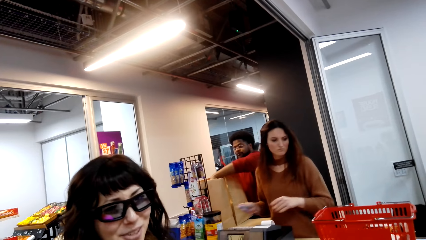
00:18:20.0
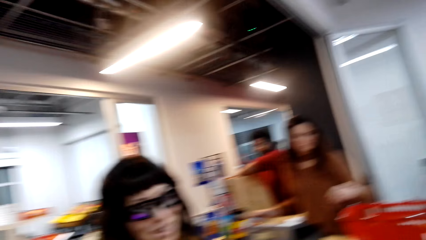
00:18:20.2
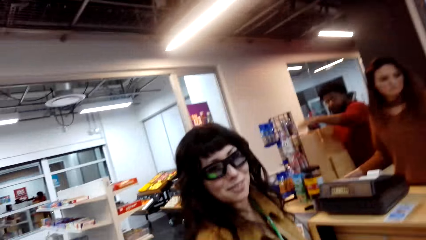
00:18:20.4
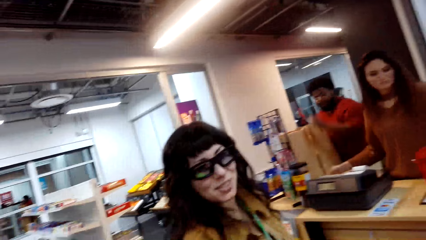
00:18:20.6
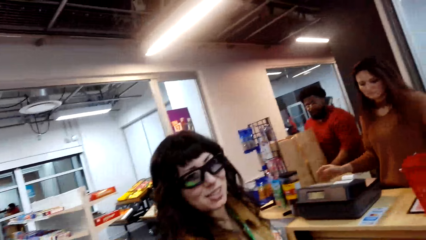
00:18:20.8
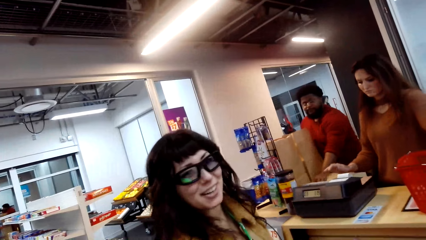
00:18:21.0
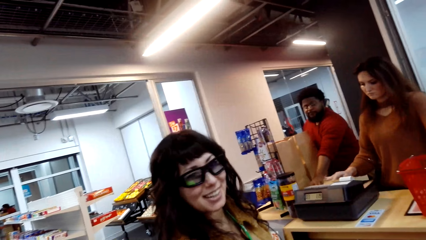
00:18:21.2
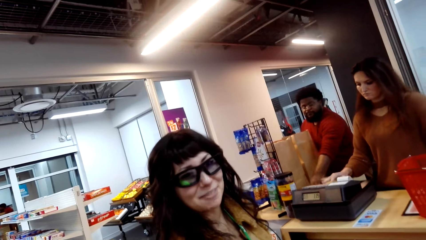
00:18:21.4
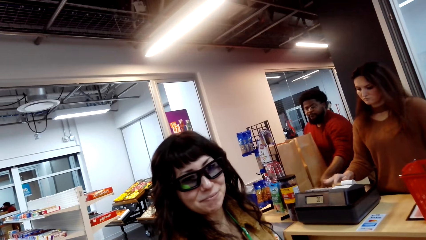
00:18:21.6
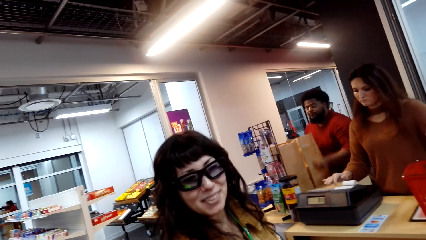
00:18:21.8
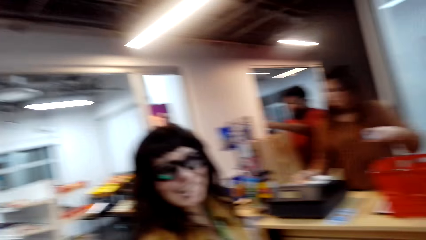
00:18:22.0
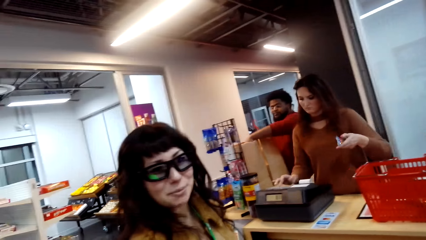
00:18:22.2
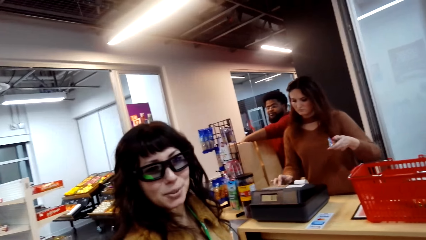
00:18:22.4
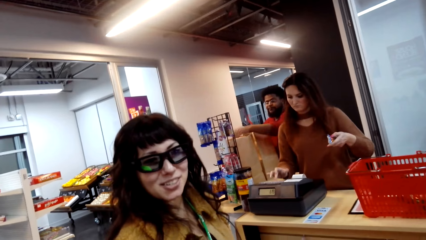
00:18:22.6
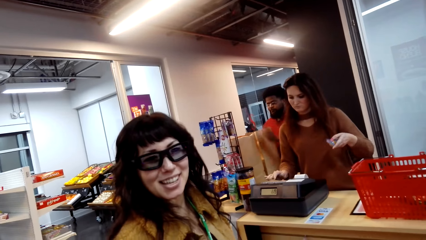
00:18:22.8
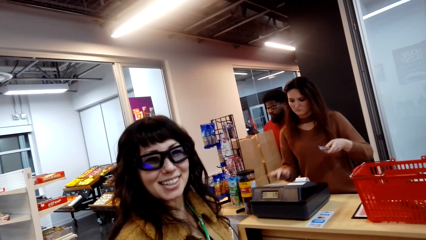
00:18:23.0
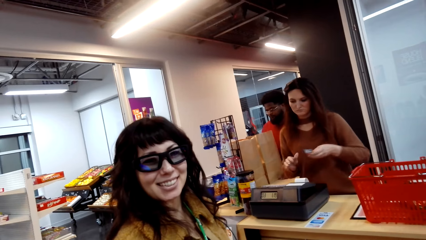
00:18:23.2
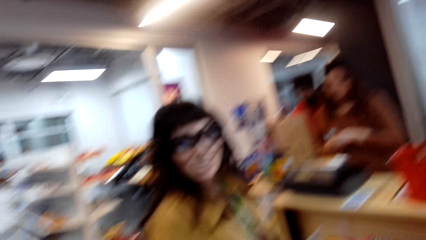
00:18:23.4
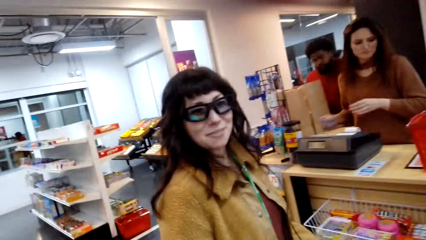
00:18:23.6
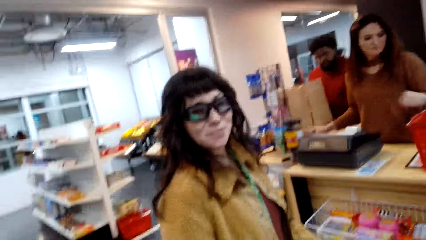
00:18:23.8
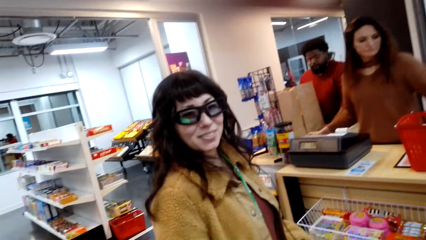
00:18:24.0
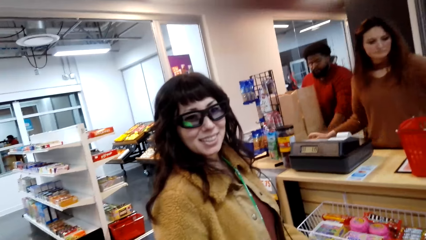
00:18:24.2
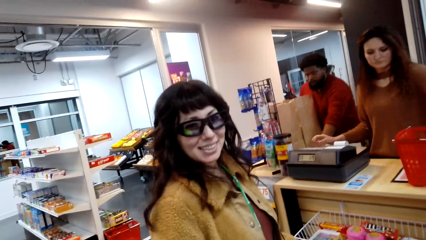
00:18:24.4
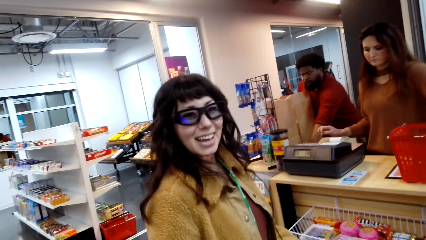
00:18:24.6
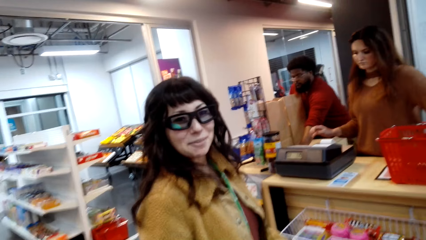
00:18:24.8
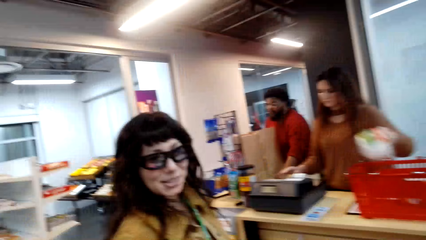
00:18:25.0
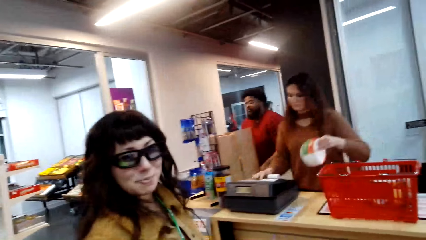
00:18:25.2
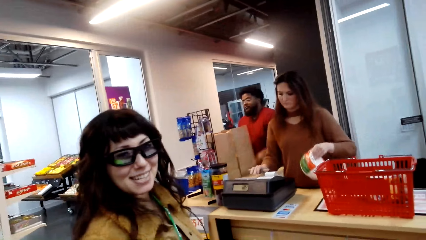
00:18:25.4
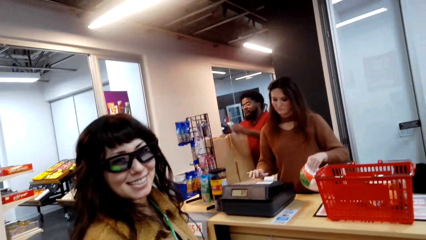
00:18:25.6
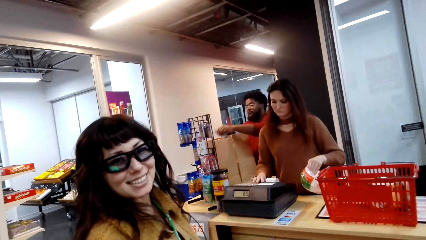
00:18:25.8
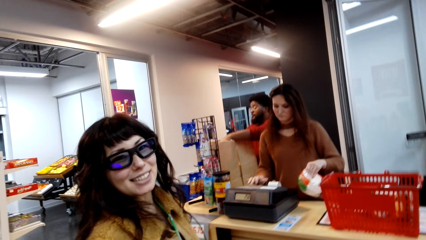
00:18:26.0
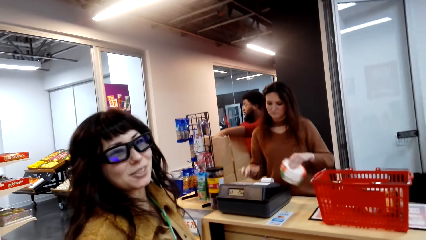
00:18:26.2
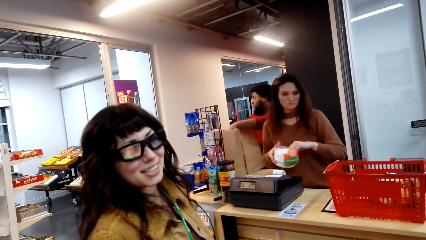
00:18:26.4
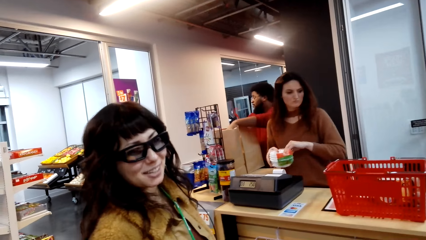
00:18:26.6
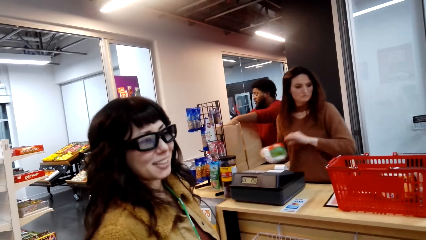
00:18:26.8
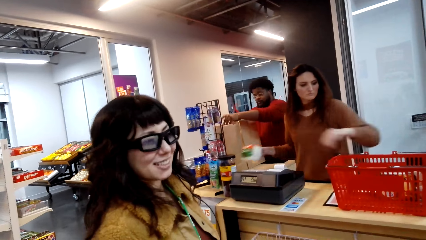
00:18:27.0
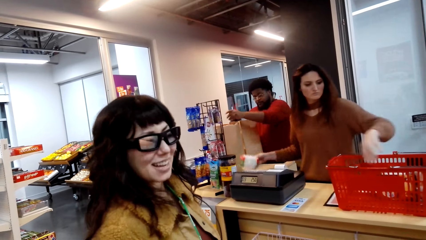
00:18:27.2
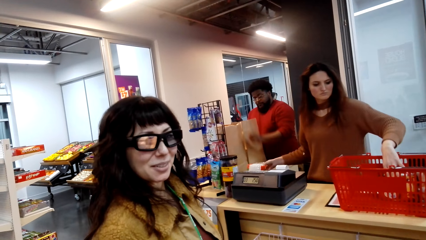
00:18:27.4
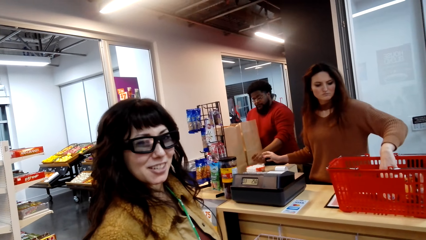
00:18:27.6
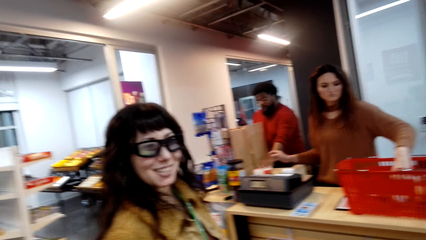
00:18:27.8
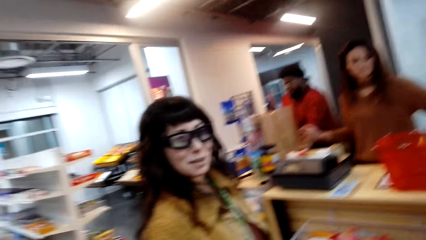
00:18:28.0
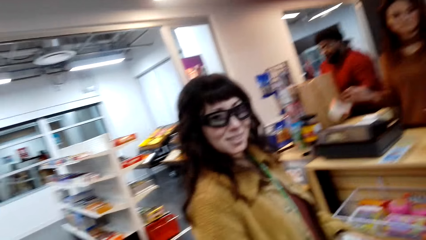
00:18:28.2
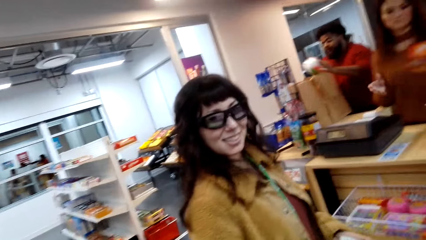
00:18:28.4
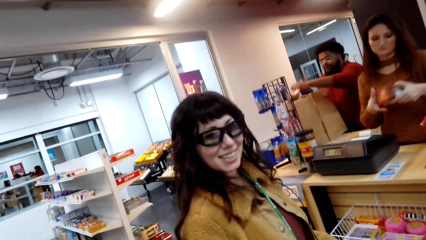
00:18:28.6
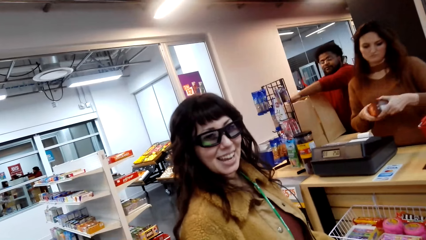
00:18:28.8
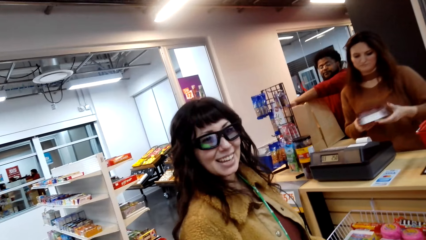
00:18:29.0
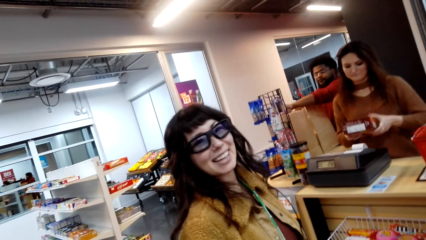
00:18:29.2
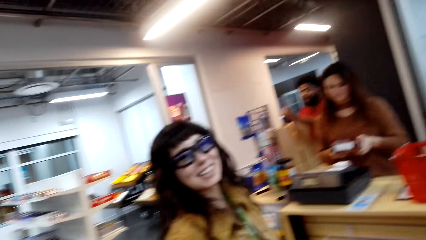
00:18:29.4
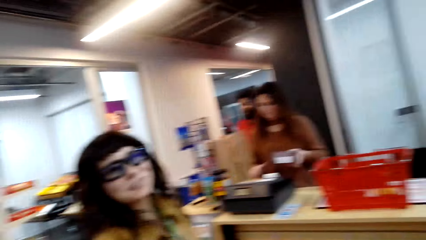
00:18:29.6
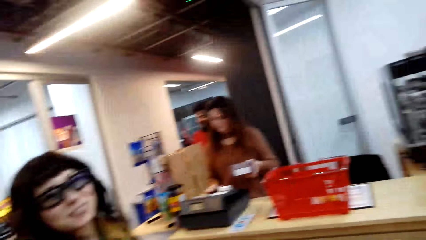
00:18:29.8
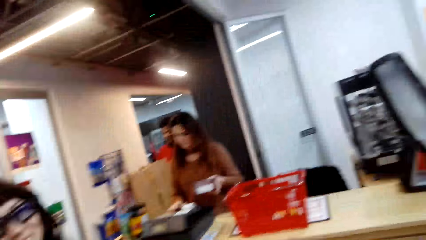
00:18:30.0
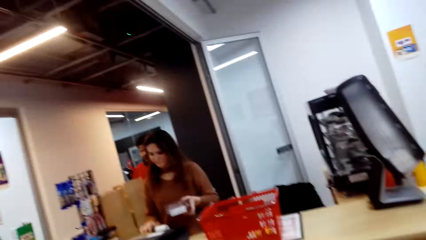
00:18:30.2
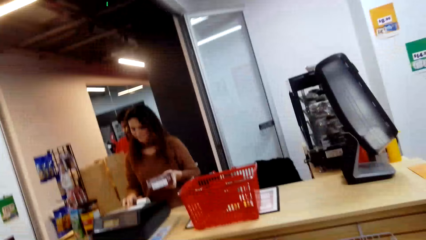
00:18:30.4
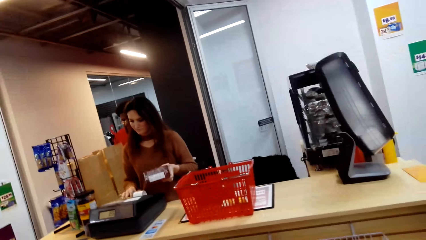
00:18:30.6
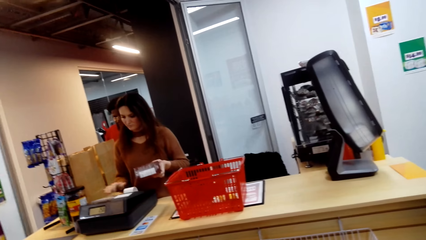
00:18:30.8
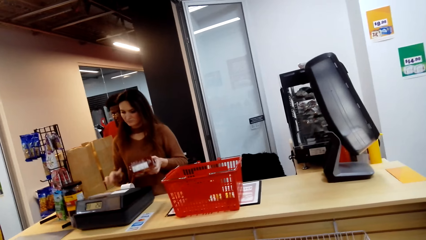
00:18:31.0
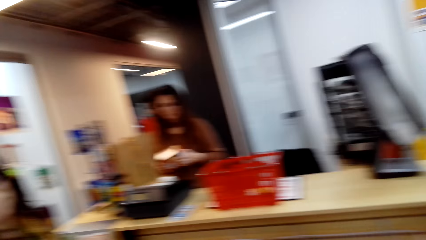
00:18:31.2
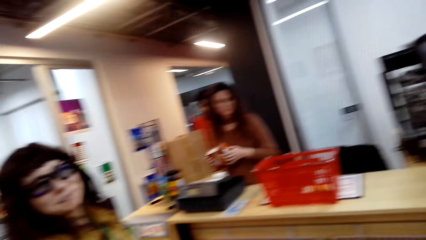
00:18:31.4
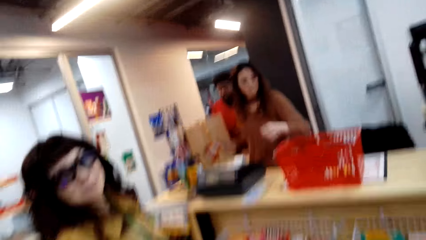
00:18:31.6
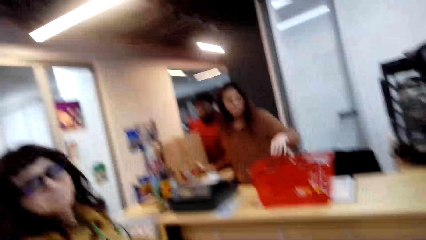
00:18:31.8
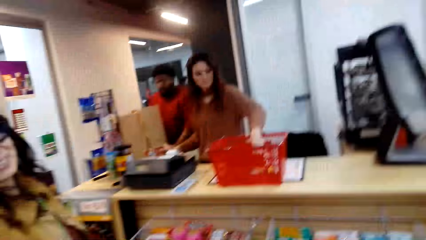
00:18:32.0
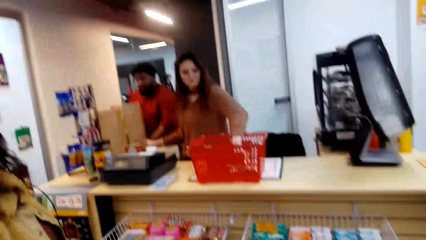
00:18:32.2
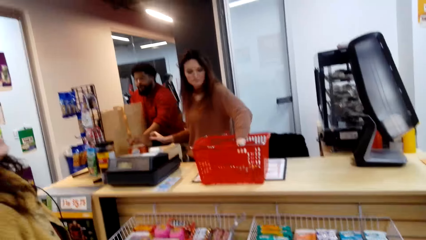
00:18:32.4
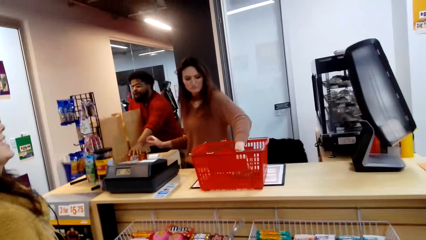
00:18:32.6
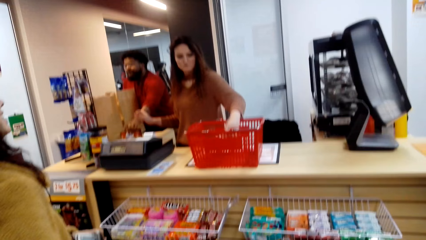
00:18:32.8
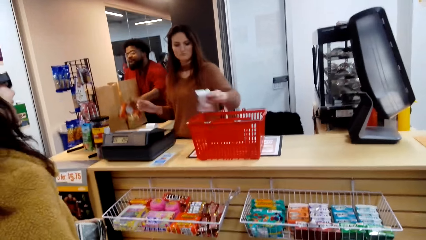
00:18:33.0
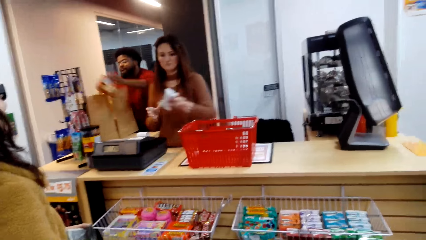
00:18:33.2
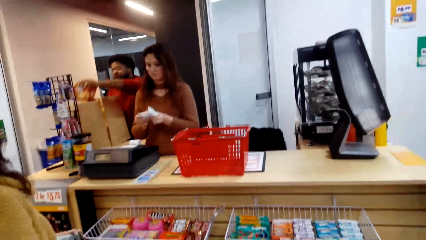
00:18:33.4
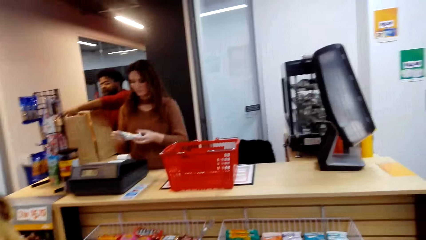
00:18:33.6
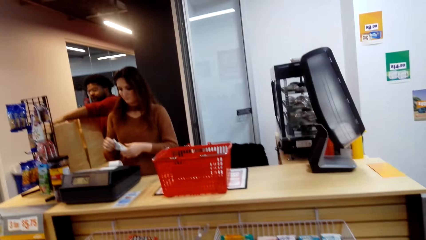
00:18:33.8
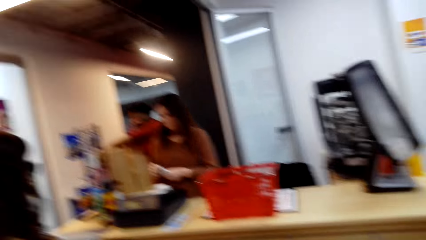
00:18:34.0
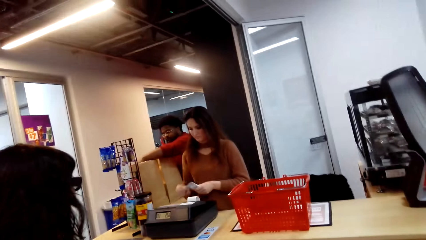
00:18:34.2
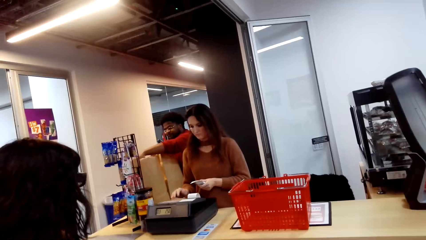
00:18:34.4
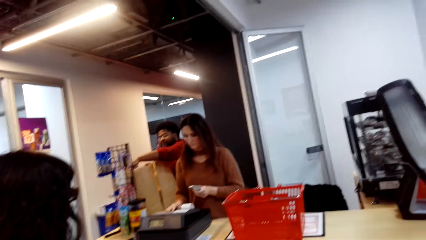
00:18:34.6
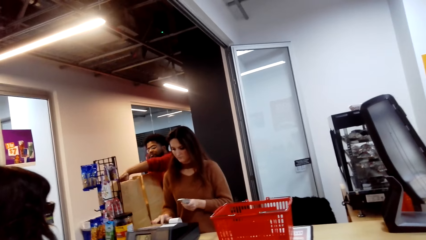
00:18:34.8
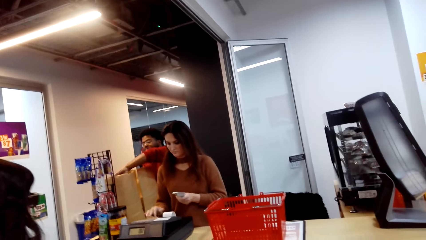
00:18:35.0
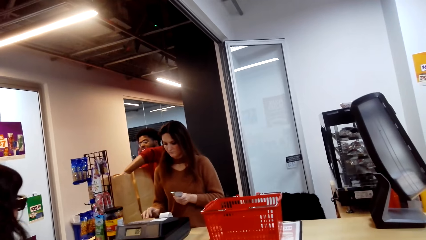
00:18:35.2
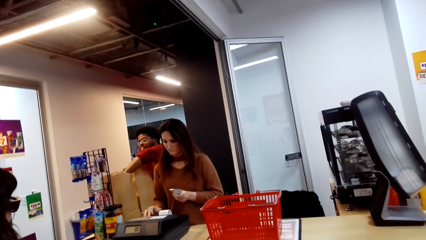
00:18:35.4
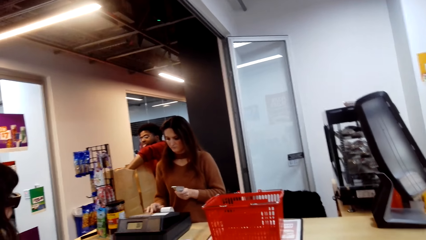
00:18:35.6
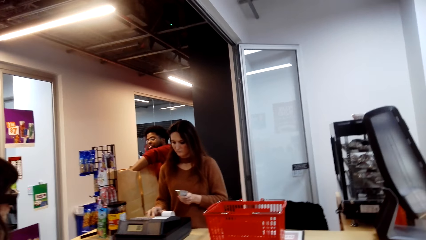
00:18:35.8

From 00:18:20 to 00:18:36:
The camera wearer talks to a person. They look around while talking to the person.
